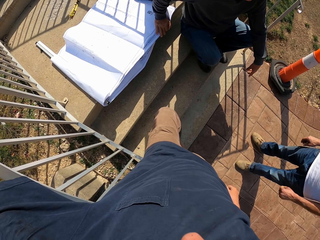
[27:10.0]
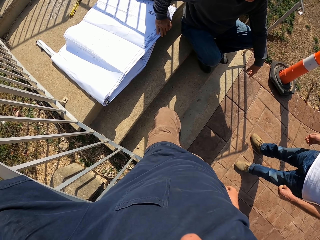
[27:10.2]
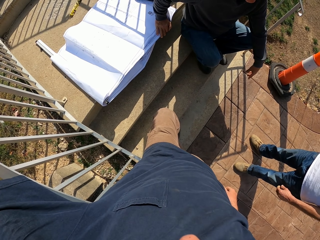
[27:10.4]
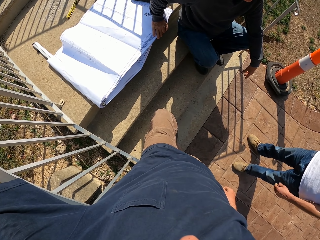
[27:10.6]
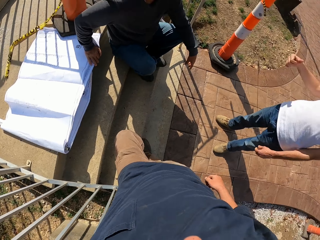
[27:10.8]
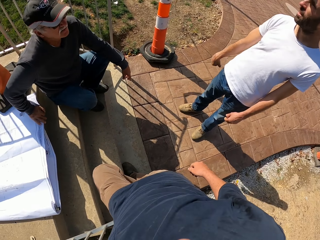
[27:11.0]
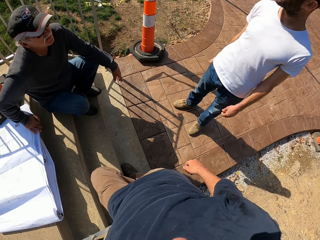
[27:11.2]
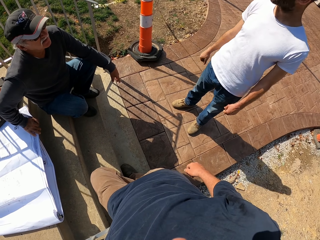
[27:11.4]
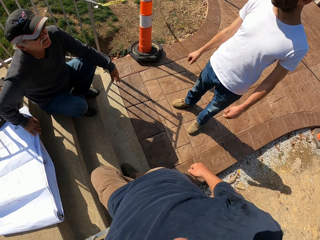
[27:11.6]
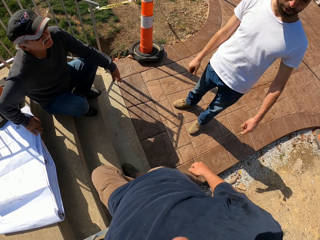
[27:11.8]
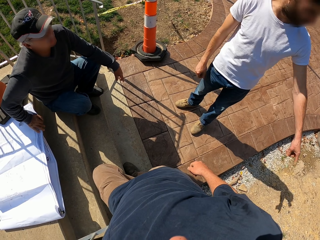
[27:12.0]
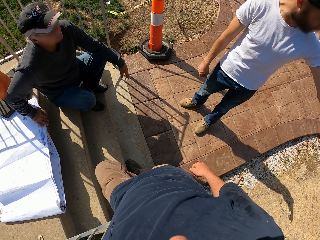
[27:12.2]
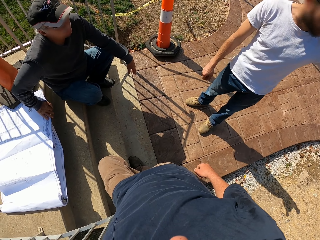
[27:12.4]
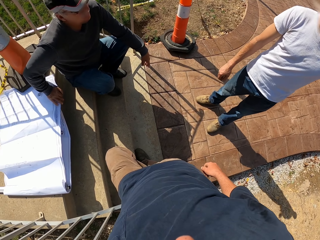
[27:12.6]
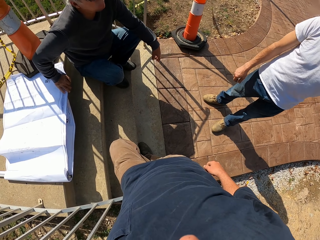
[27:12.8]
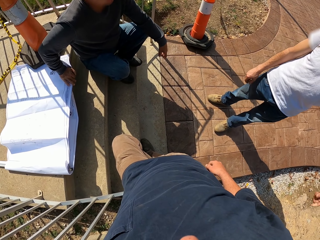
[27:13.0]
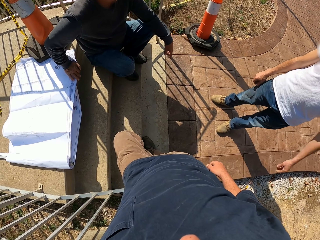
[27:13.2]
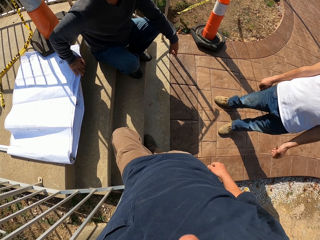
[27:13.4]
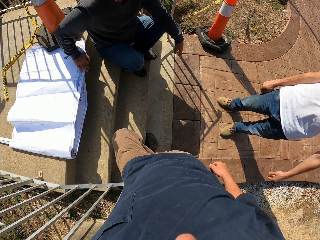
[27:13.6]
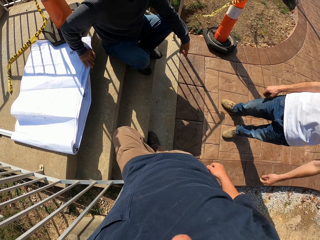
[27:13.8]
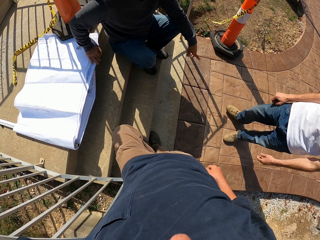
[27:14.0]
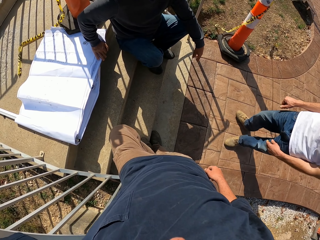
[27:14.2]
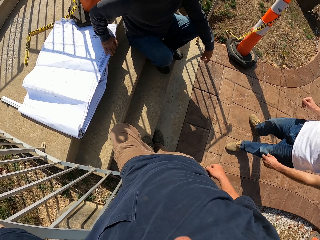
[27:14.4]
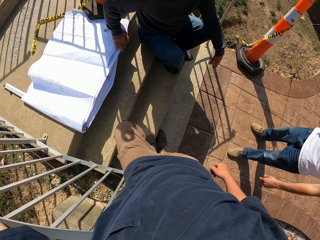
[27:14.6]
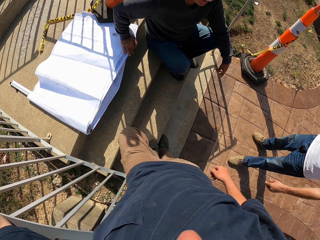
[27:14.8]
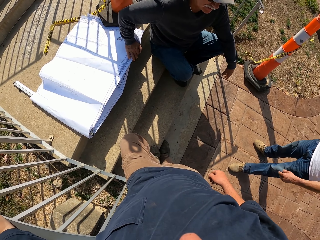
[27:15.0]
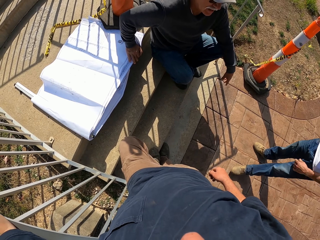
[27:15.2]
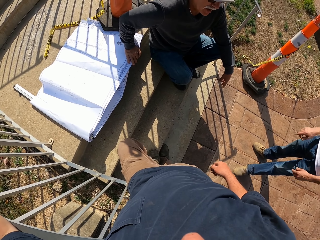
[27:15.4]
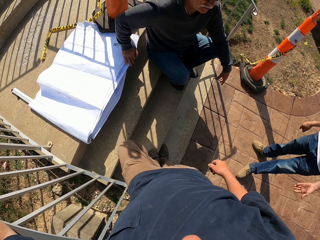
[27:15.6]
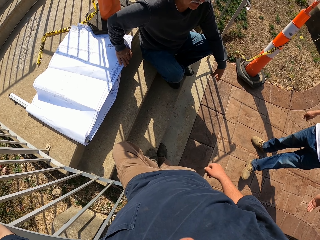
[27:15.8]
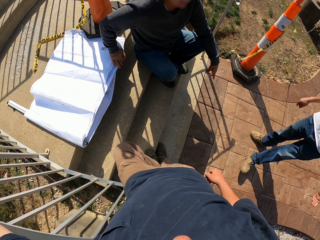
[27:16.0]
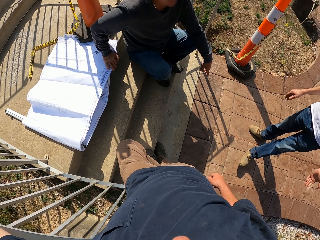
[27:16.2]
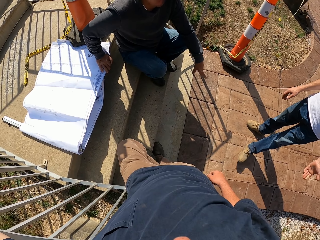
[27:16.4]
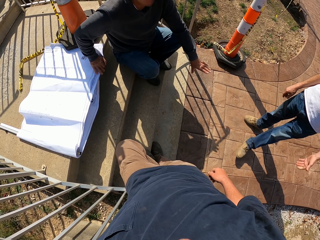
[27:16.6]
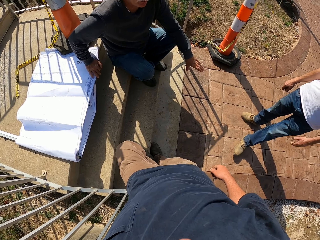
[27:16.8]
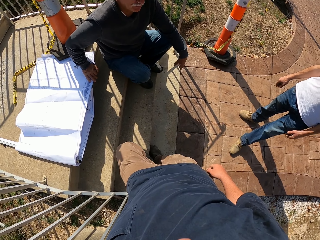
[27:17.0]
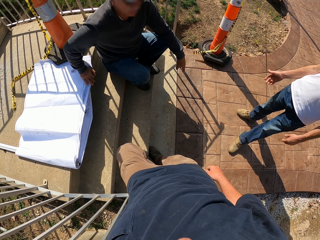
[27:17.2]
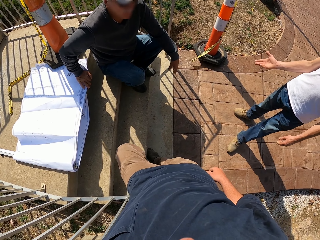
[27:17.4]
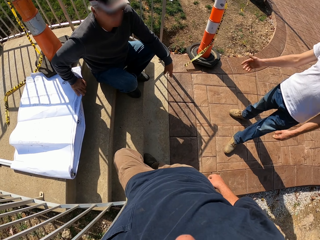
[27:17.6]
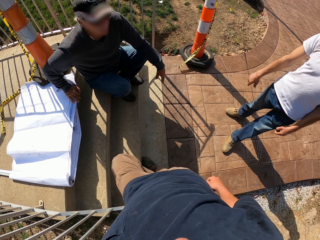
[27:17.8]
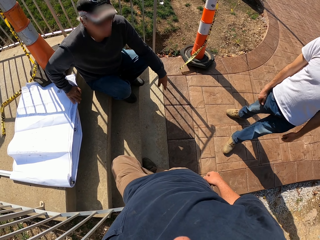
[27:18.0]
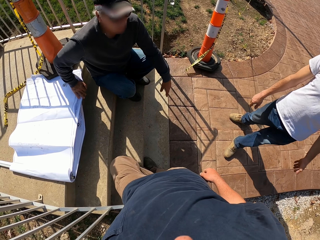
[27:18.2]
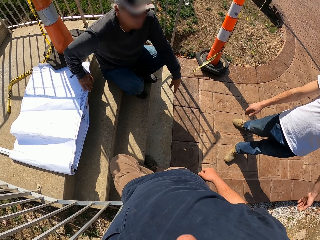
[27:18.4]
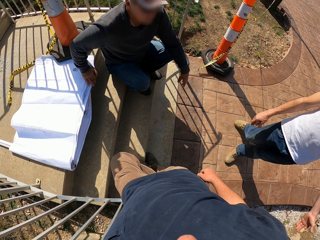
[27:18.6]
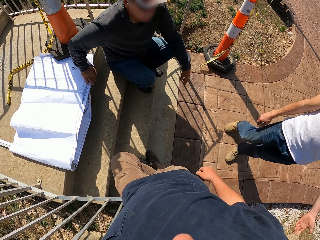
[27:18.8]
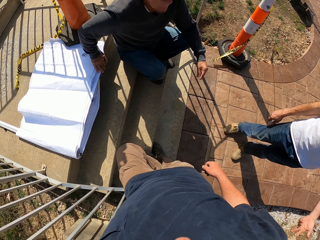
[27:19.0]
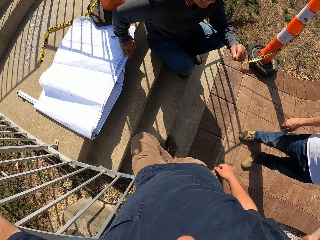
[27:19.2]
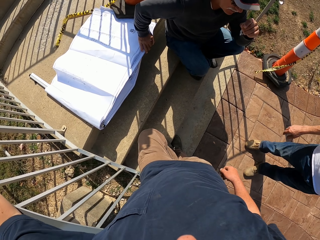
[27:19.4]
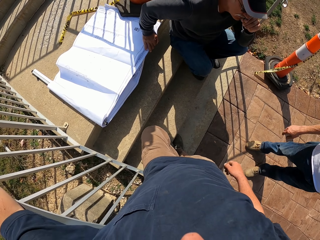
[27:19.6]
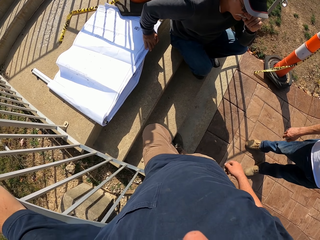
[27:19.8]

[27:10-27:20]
The camera wearer stares at the paper on the floor. They look around the compound. They stare at a person. The person moves his hands.

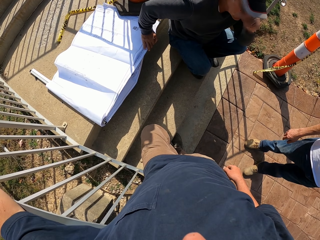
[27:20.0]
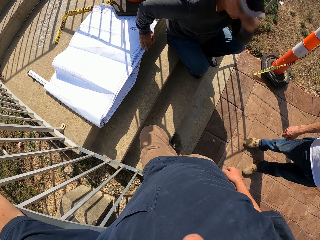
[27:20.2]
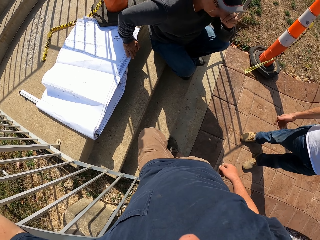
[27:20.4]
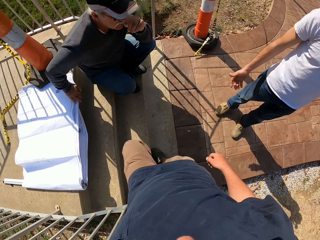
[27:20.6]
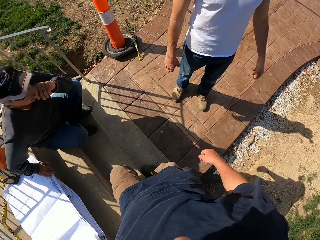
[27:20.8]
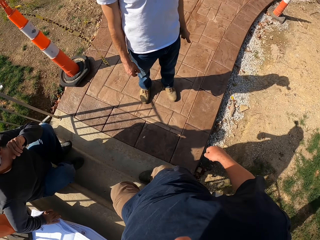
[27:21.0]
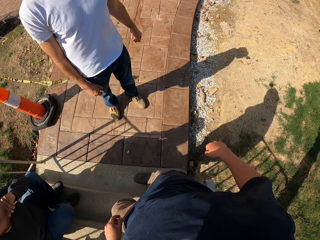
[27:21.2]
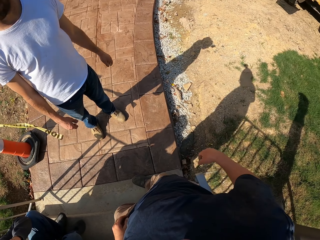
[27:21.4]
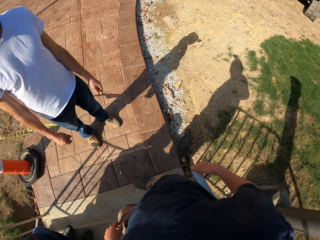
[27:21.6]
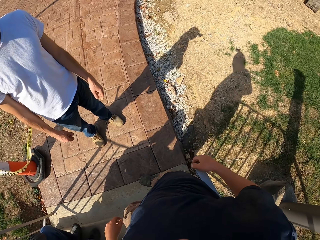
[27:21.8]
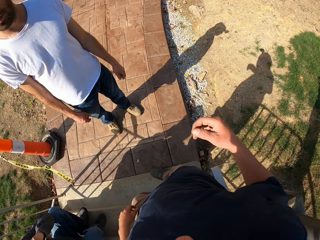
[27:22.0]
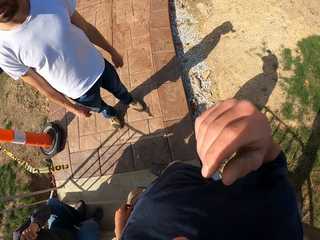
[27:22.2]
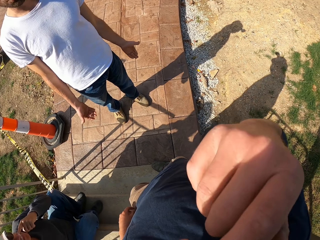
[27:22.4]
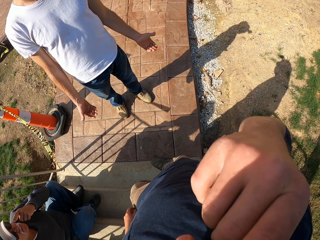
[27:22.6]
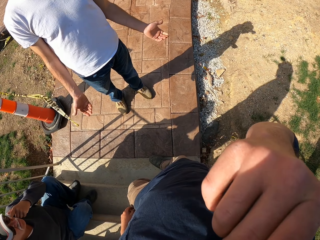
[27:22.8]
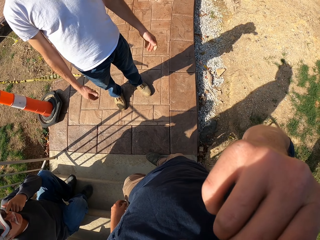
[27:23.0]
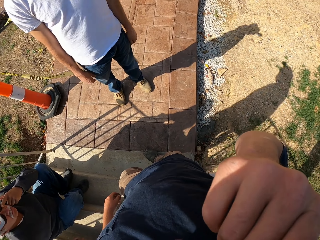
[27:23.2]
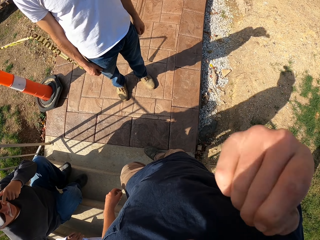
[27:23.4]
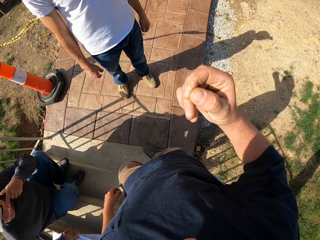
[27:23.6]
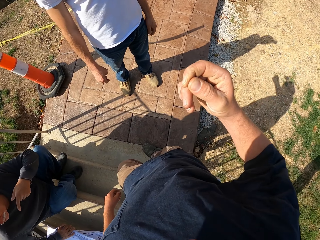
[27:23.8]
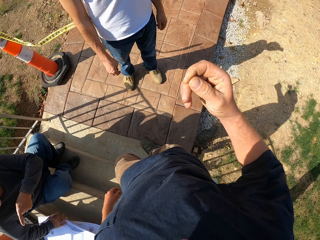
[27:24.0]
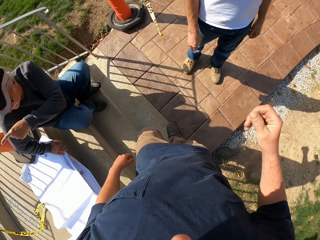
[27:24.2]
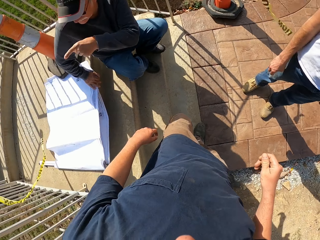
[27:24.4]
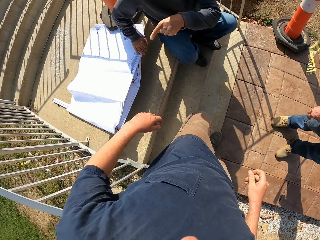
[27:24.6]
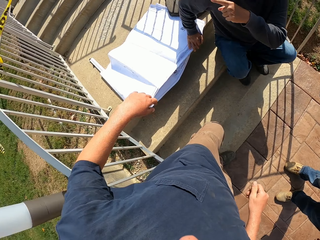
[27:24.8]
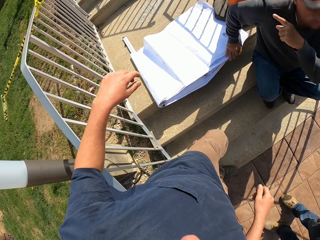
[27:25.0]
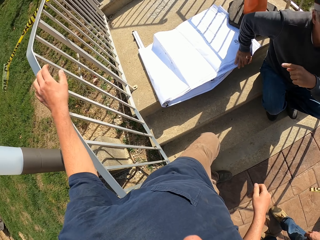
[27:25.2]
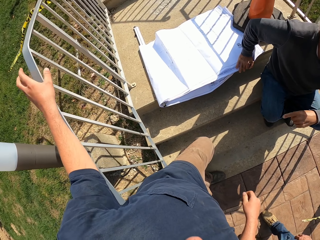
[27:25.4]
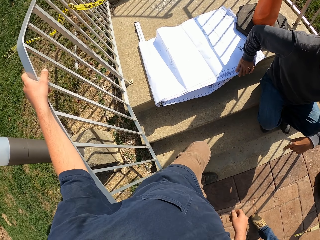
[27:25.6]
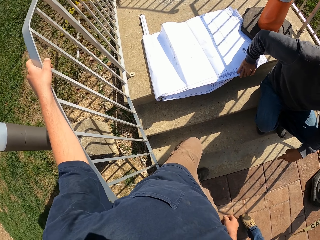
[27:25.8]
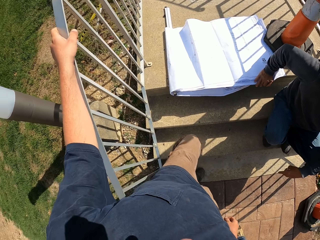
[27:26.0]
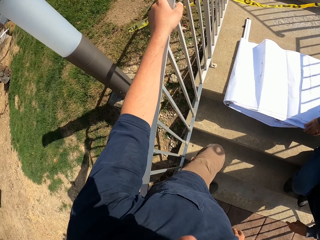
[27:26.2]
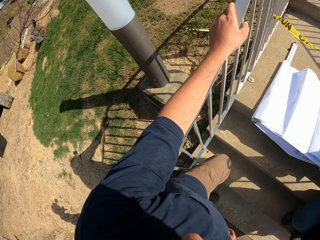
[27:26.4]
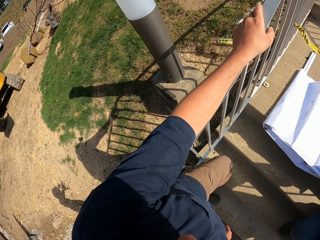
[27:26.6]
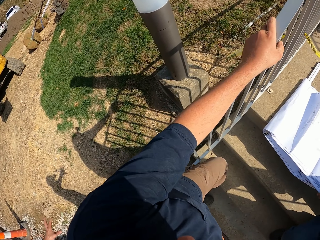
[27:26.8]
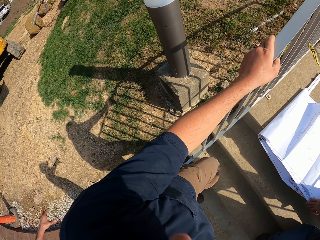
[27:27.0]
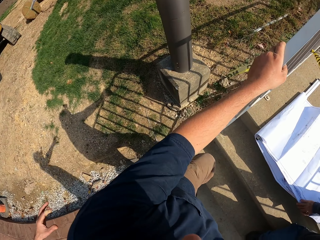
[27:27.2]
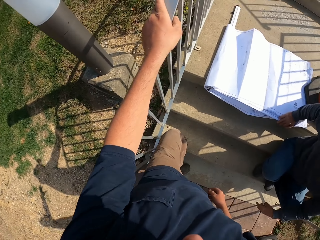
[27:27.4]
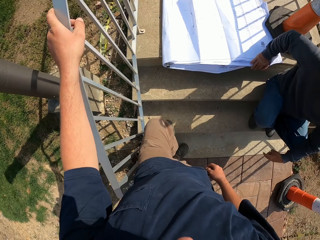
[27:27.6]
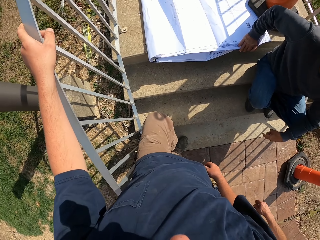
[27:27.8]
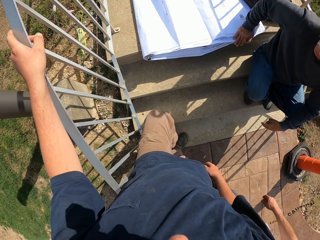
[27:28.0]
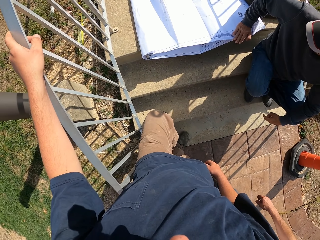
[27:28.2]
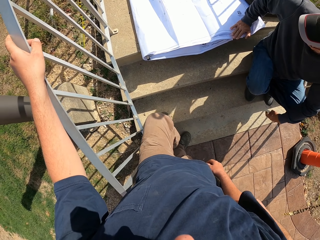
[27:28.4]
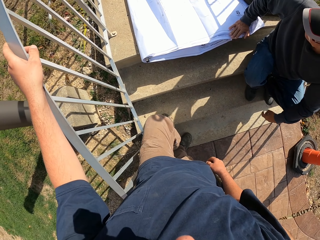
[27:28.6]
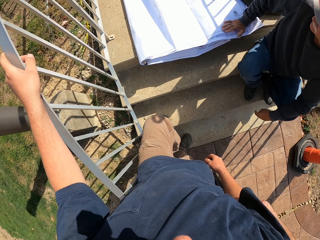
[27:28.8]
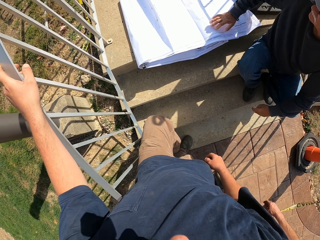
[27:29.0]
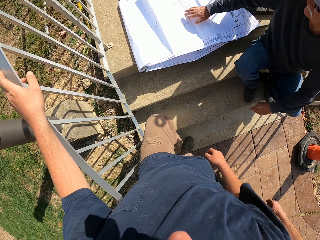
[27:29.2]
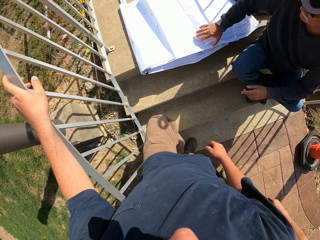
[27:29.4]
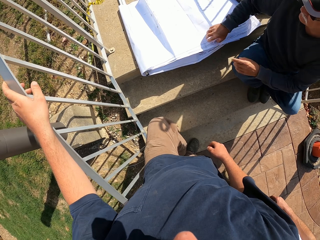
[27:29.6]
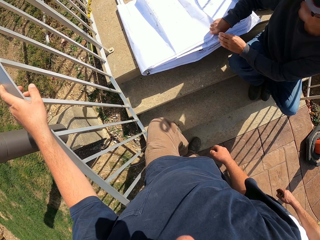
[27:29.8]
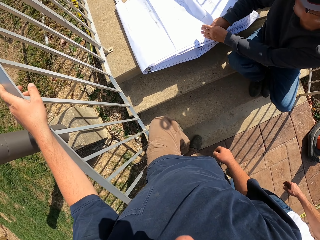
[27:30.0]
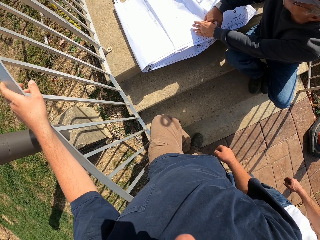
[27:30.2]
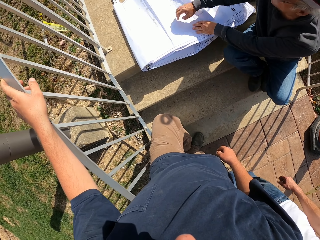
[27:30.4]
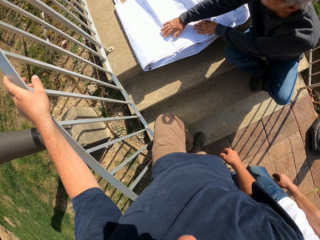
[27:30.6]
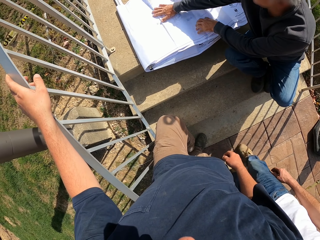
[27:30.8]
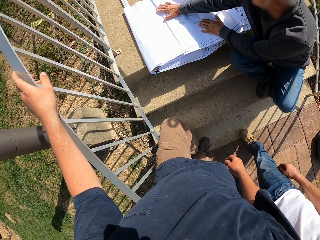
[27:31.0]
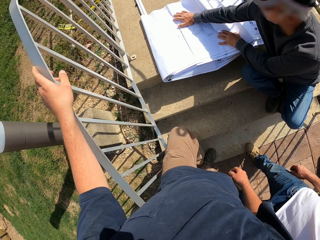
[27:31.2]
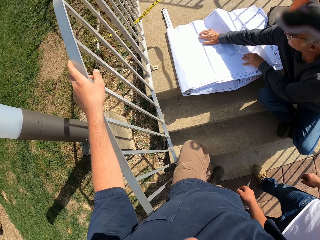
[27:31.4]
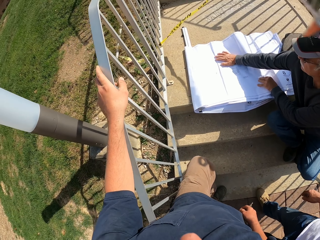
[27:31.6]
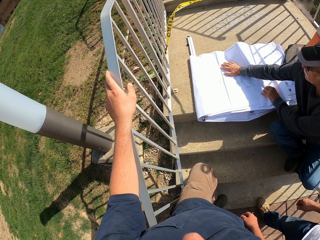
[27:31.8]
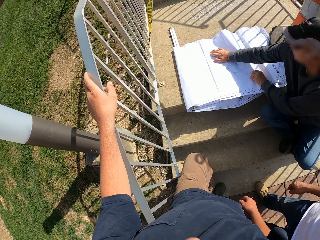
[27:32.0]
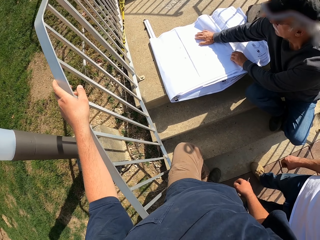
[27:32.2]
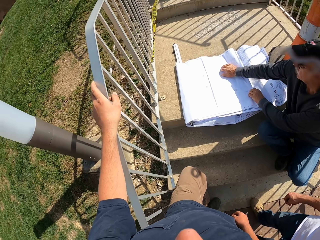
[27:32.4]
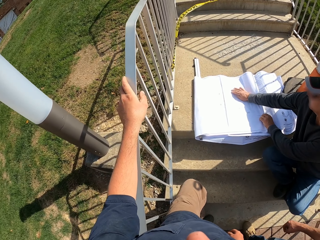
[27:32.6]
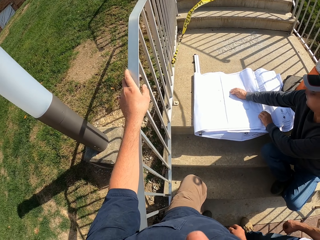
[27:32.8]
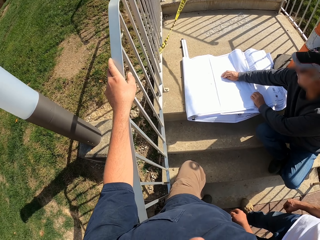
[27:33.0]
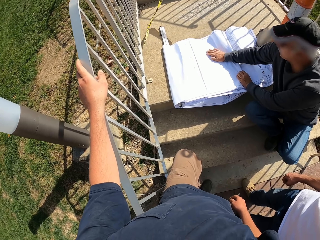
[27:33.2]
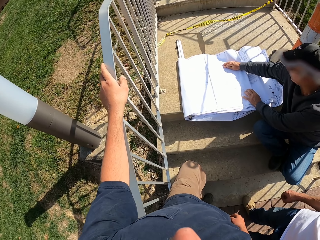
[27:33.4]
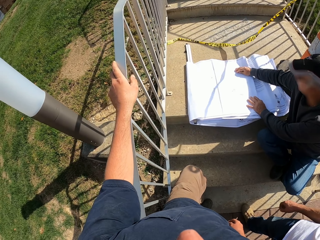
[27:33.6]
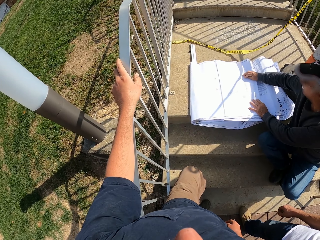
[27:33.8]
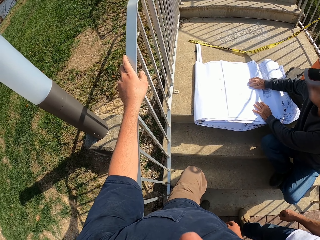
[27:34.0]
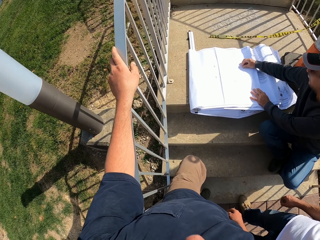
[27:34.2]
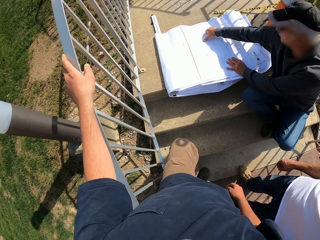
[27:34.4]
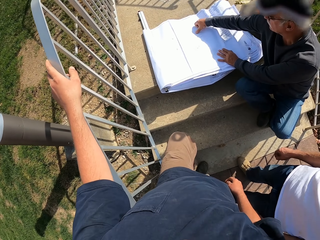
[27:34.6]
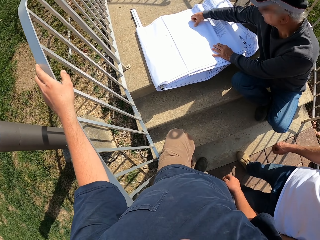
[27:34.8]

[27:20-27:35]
A man touches his face. The camera wearer touches his face. He raises his hand to something. The man makes gestures by hand. The camera wearer looks around. He puts his hand on the staircase rail. He looks around the compound. The man touches the sheets of paper or construction plan on the floor. He spreads the sheets of paper. The camera wearer looks around.
